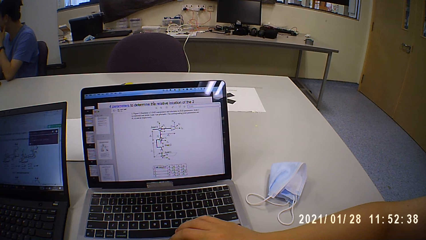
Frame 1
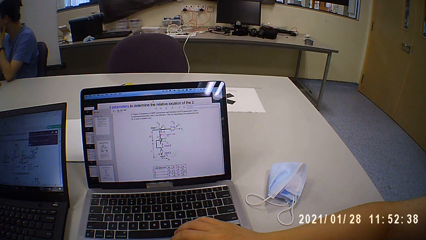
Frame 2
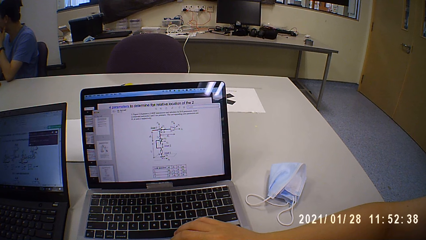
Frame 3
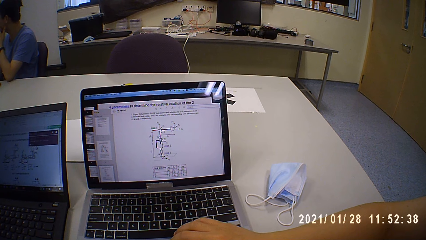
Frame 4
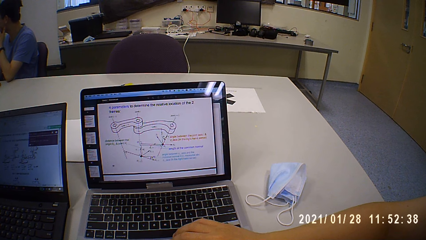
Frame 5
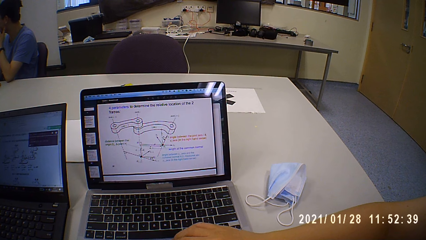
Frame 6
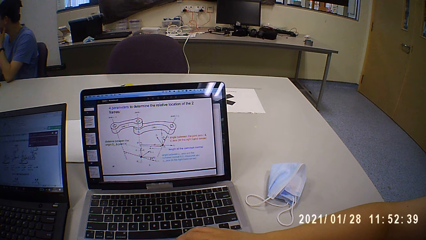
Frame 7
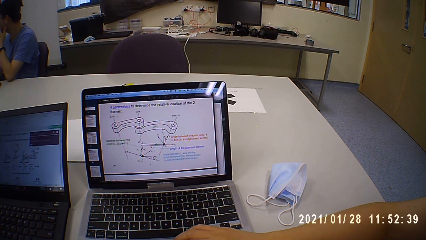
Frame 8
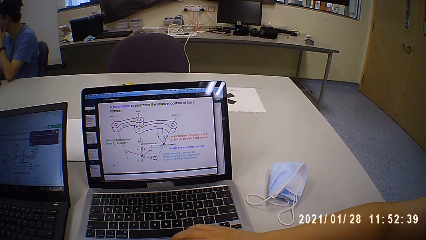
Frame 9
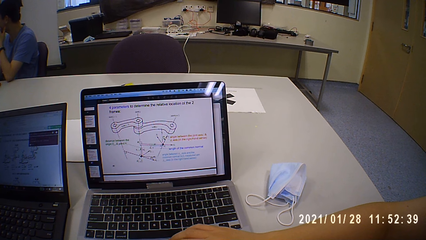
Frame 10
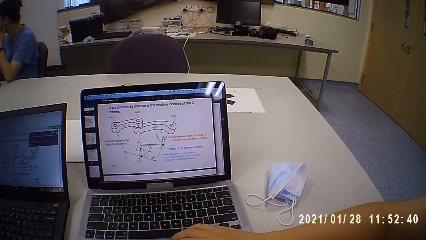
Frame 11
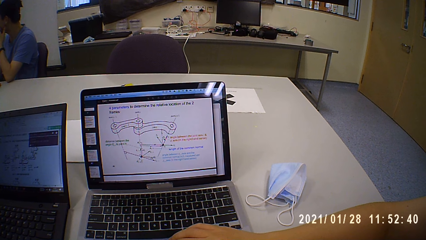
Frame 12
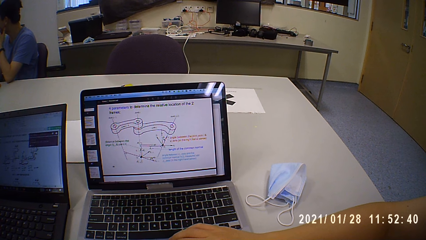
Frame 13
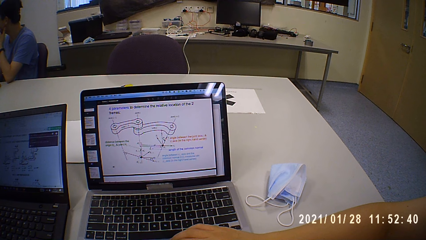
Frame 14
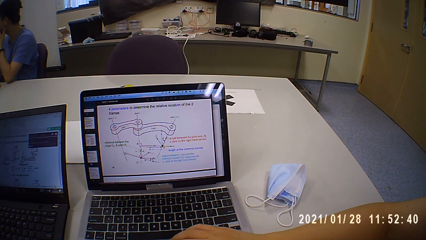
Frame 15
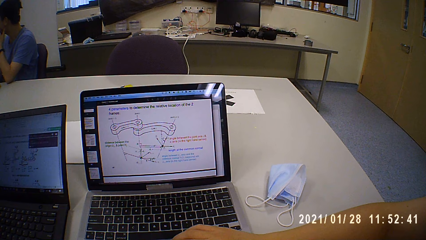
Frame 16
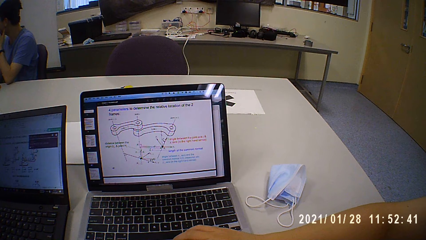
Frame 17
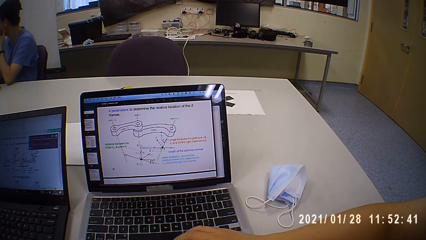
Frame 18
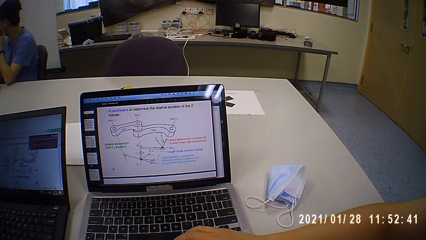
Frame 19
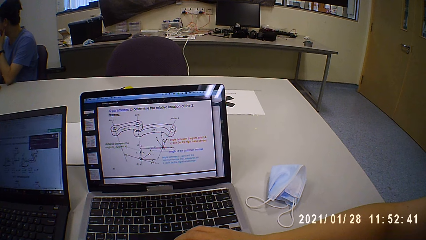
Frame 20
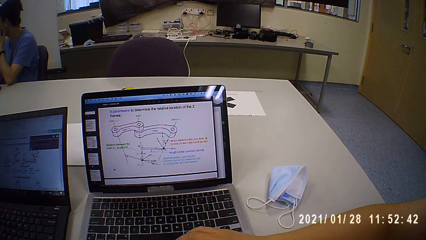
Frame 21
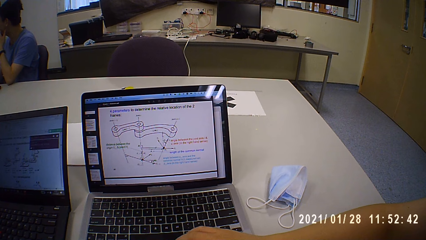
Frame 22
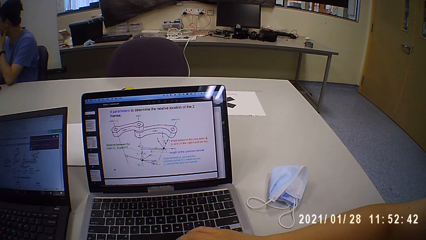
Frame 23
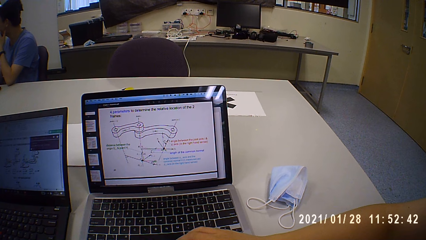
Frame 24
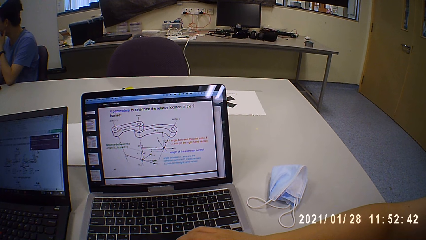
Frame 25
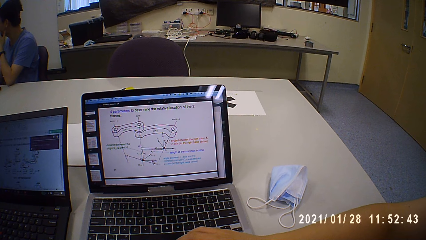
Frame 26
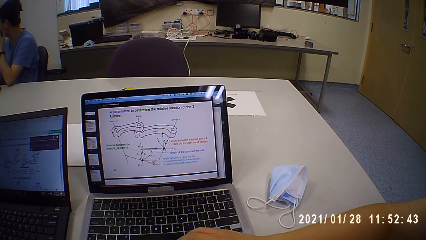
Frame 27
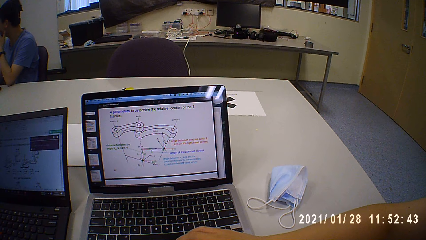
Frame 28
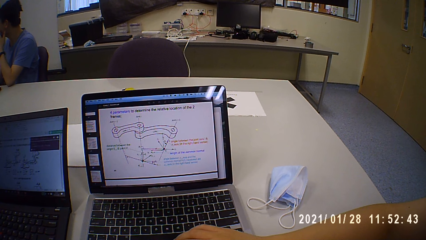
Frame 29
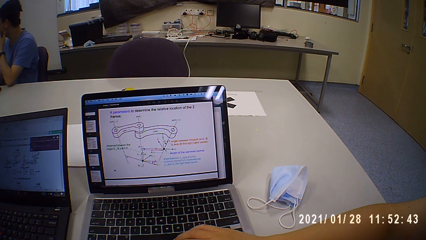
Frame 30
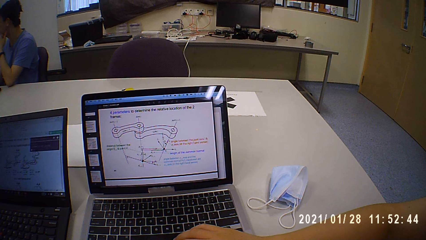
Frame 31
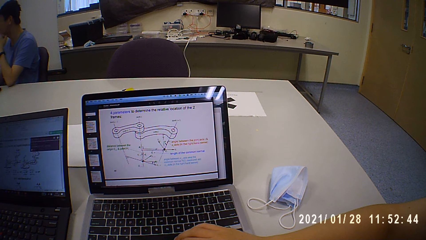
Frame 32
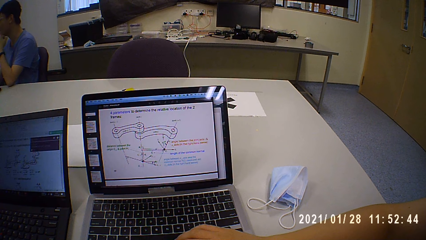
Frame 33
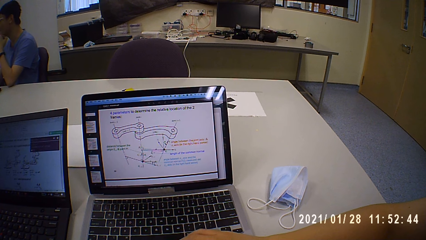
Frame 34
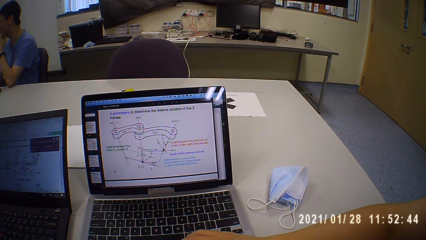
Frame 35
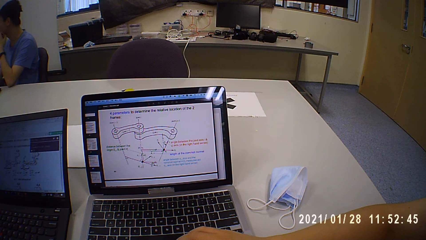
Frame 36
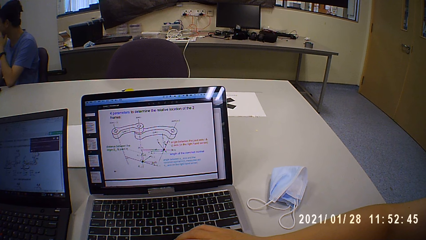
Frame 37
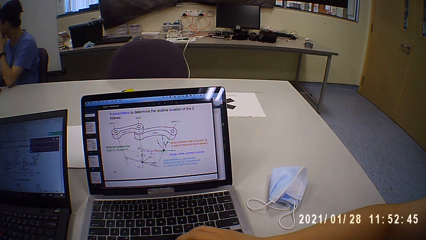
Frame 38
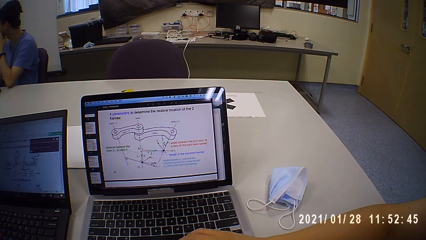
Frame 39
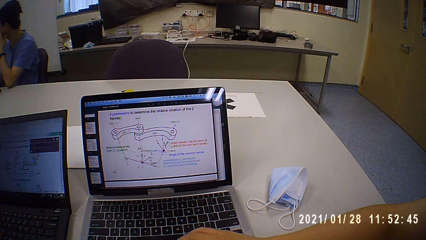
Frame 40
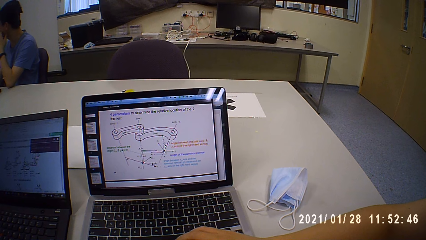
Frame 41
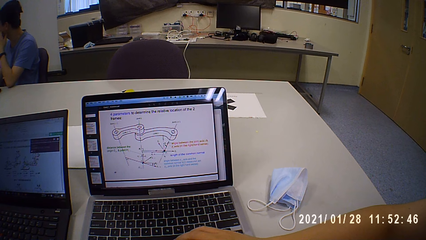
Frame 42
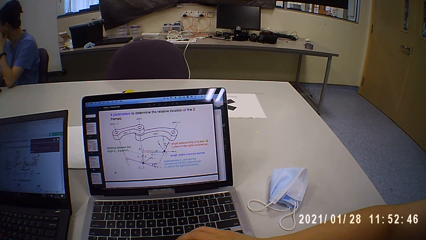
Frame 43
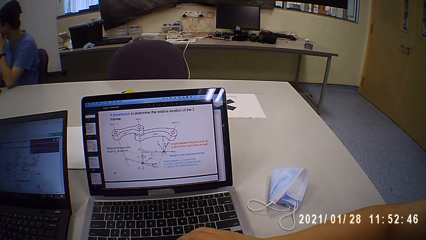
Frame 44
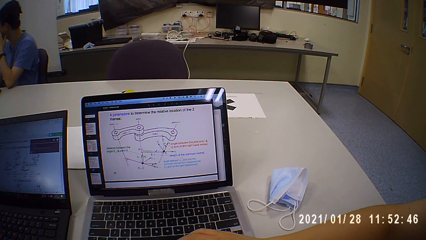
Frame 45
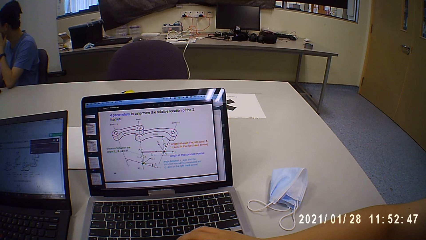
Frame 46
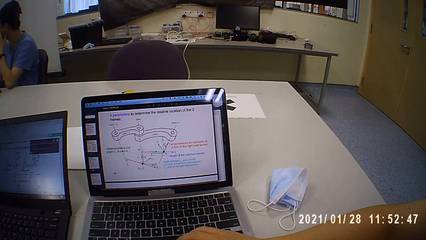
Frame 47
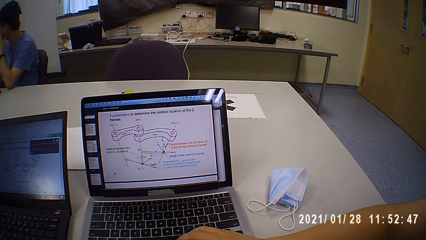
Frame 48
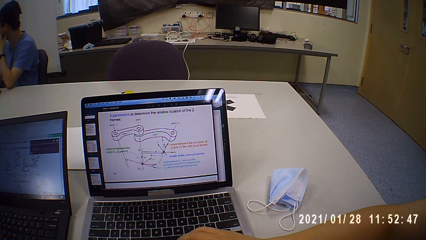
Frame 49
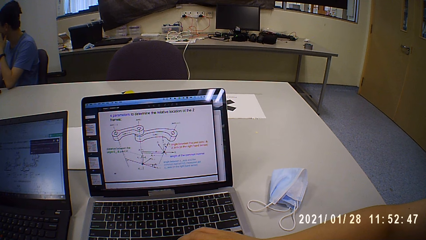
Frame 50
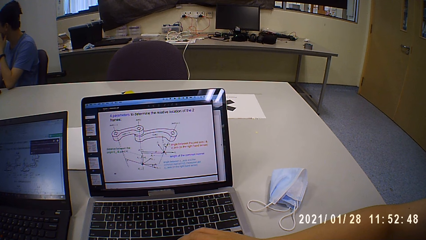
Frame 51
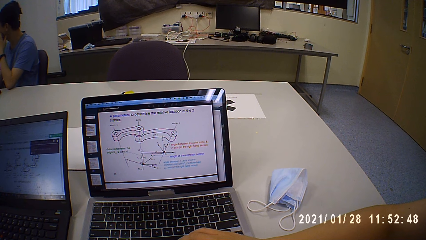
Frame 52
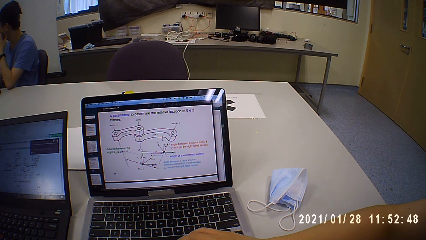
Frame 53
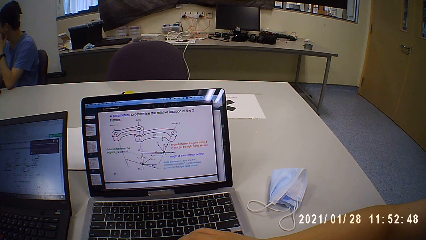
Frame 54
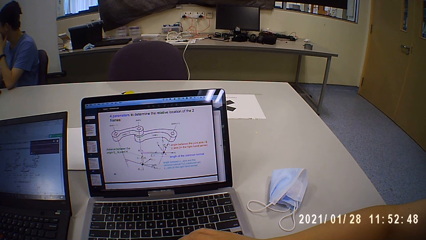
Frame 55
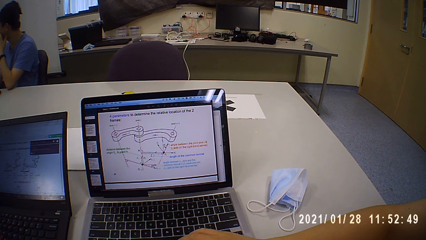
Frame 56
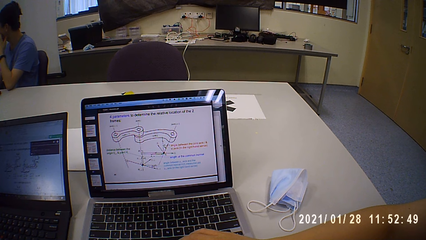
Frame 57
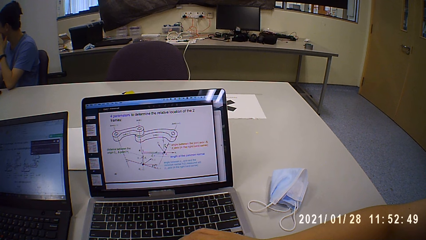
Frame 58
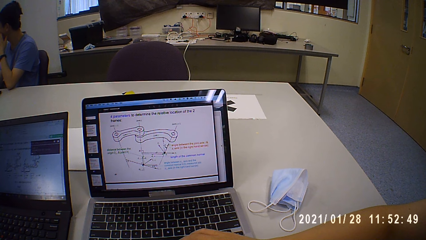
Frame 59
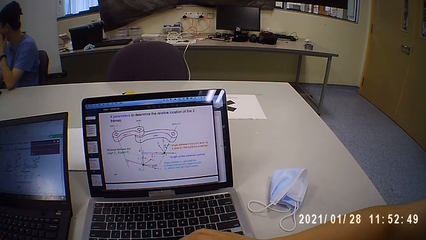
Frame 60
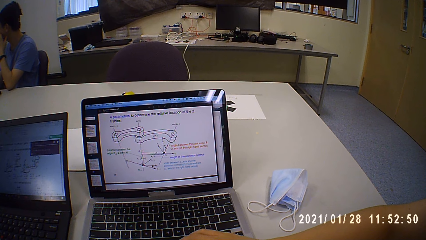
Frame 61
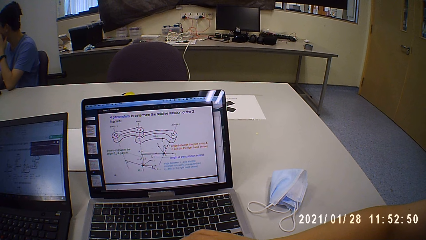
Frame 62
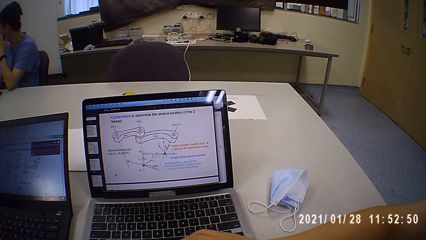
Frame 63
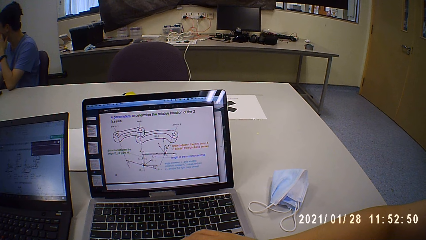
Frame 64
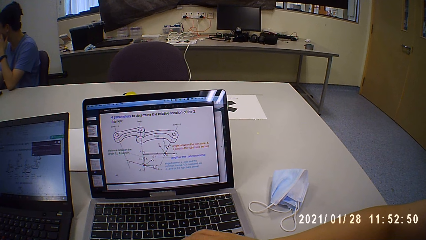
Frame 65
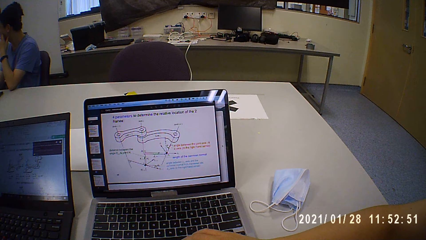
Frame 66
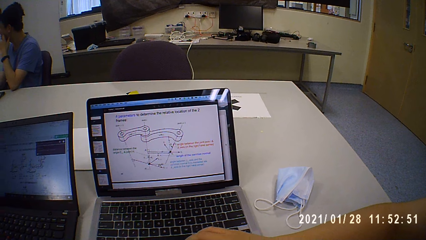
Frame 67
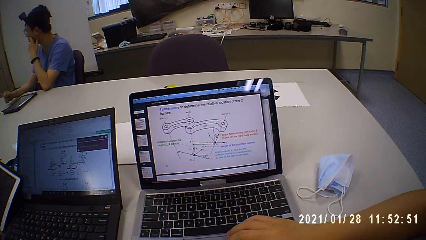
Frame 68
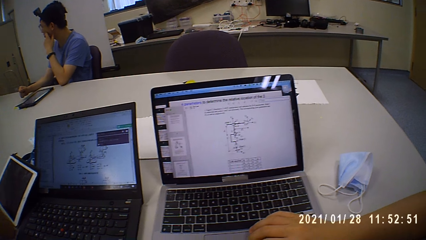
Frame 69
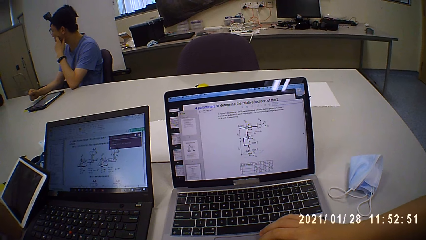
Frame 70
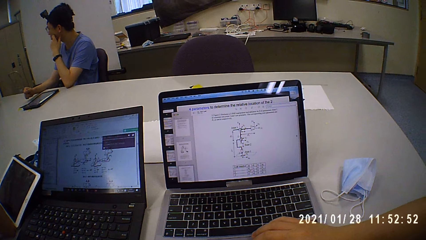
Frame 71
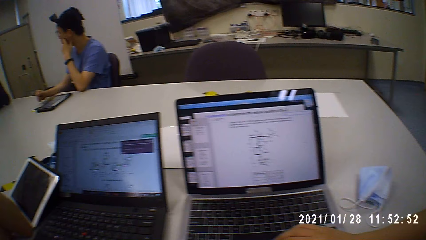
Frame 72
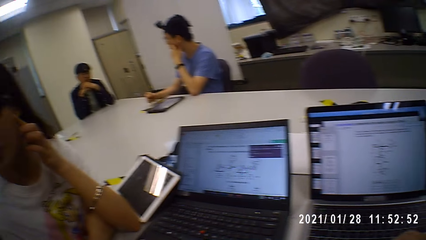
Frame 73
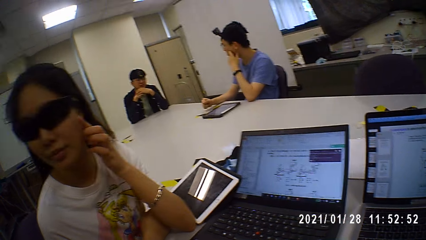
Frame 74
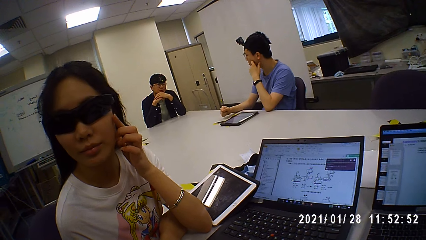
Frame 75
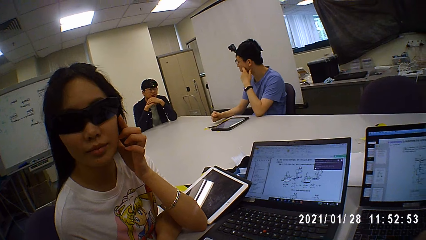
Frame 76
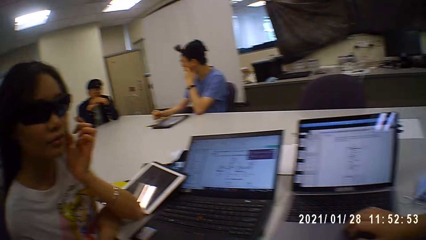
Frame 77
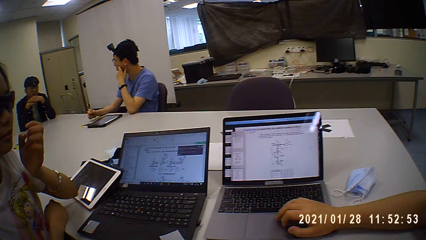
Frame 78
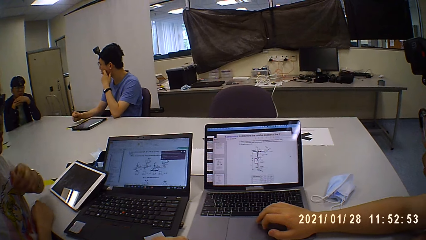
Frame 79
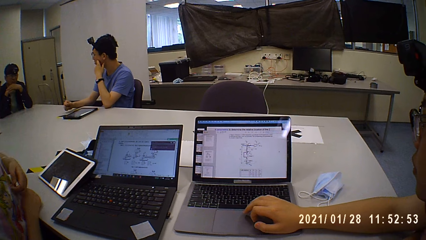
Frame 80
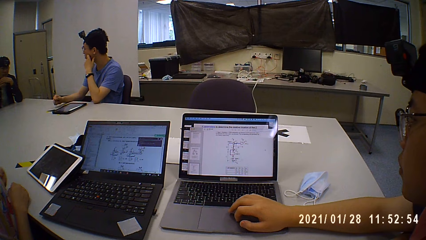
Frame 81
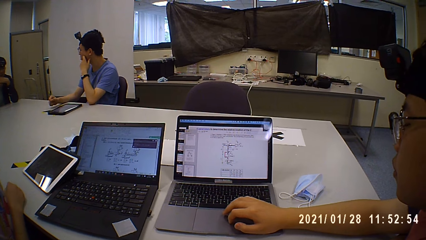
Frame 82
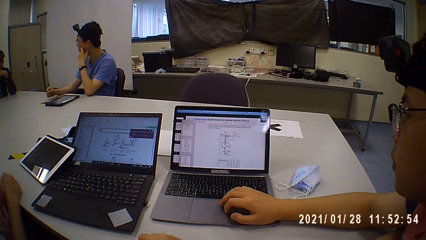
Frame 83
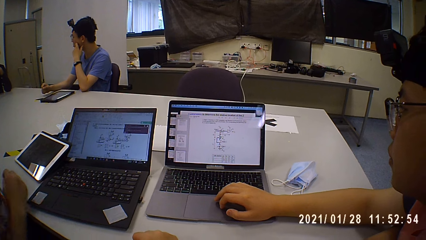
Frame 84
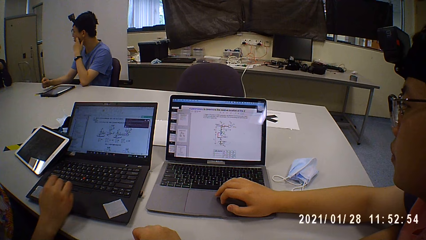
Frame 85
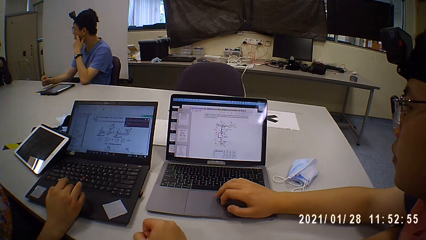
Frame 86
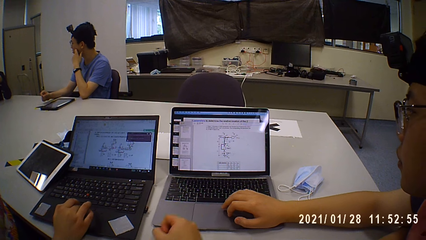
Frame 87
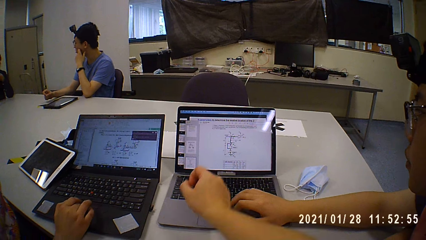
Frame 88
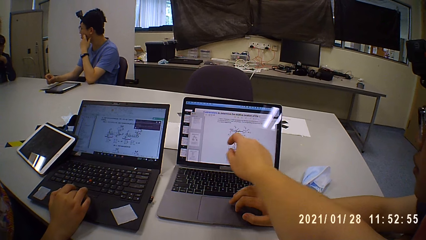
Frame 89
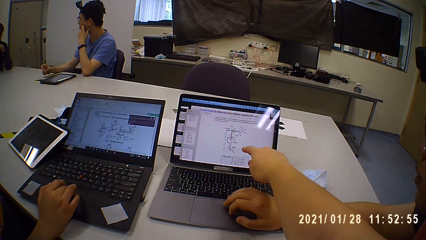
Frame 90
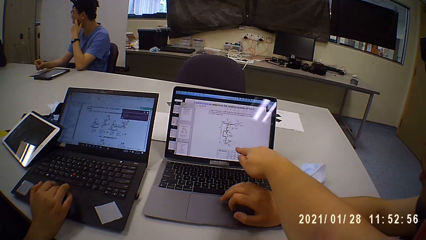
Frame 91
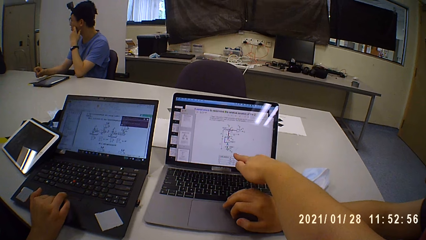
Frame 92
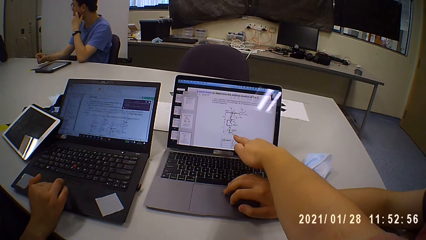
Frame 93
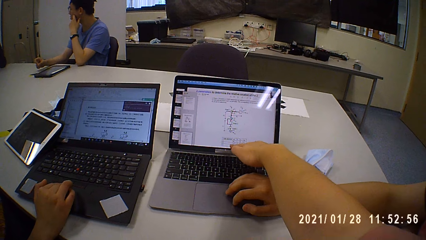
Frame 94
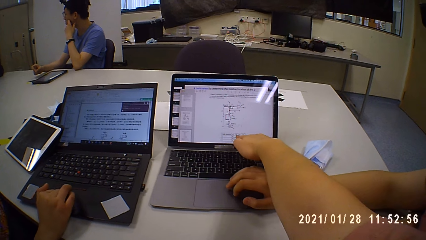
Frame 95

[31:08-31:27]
The camera wearer looks at the laptop and talks to the man. The man talks to the camera wearer. The camera wearer looks at the laptop and talks to the man. They talk to another man. The woman touches the face. The camera wearer talks to the other man and looks around. The woman scrolls the laptop. The camera wearer points at the laptop. They talk to the other man.
